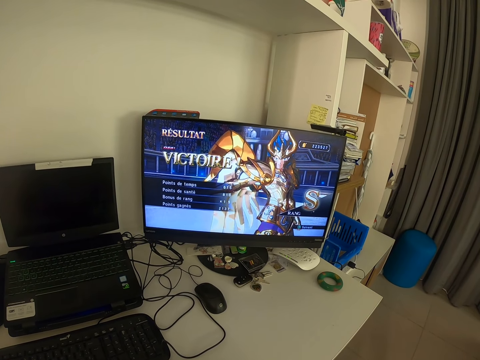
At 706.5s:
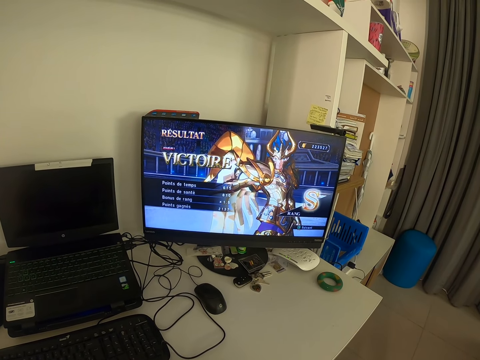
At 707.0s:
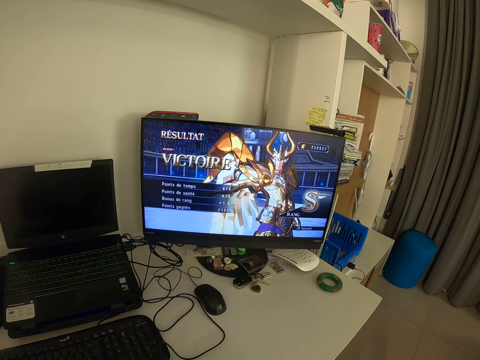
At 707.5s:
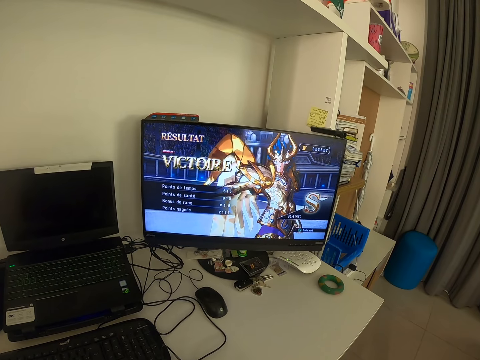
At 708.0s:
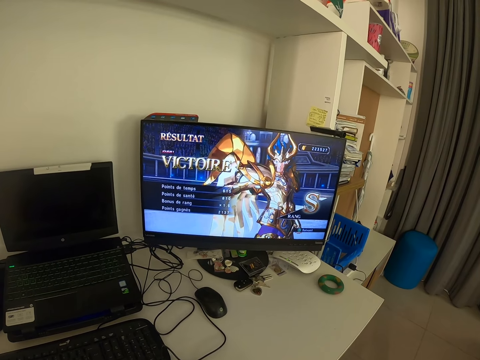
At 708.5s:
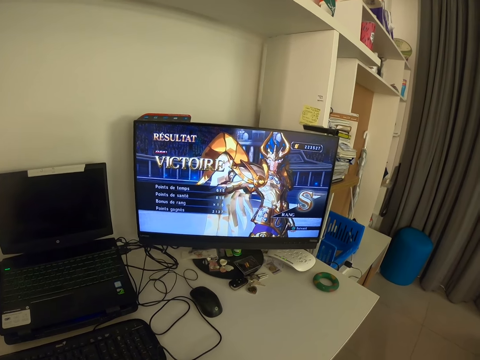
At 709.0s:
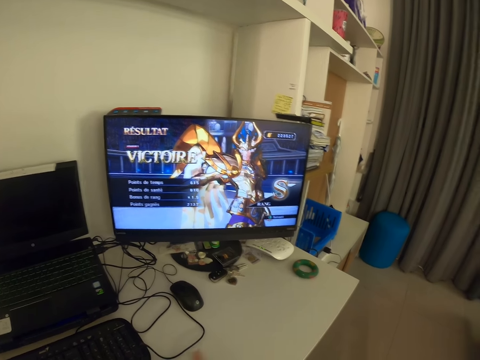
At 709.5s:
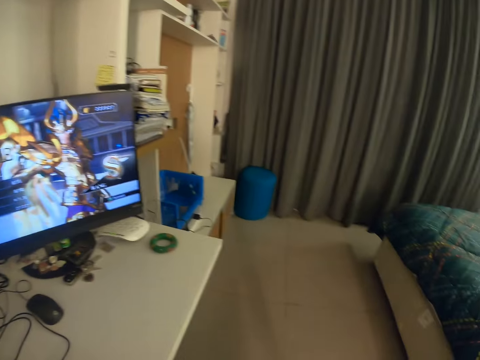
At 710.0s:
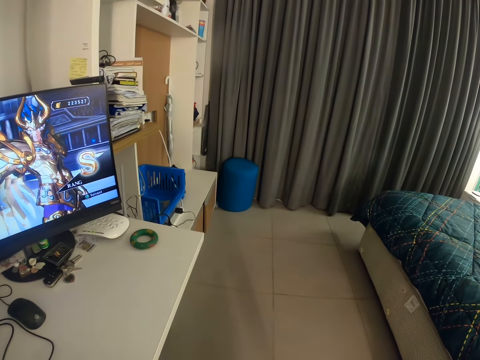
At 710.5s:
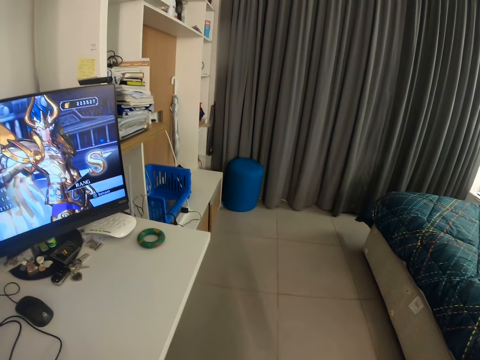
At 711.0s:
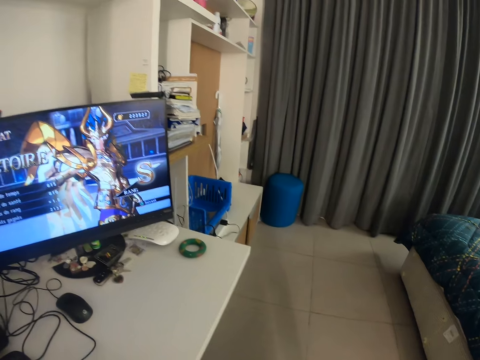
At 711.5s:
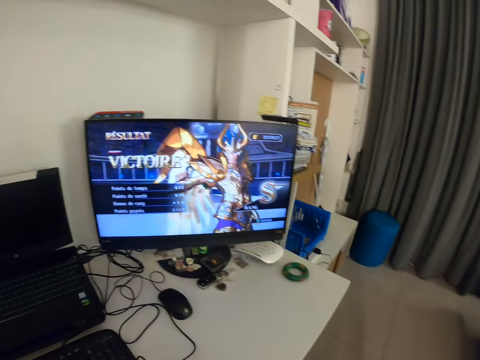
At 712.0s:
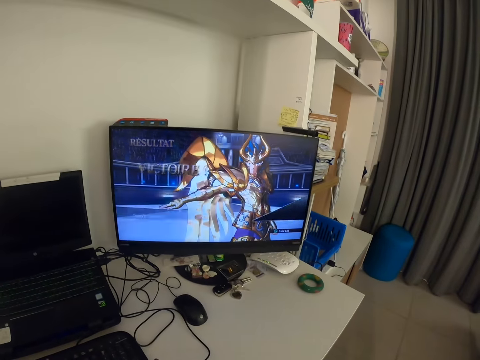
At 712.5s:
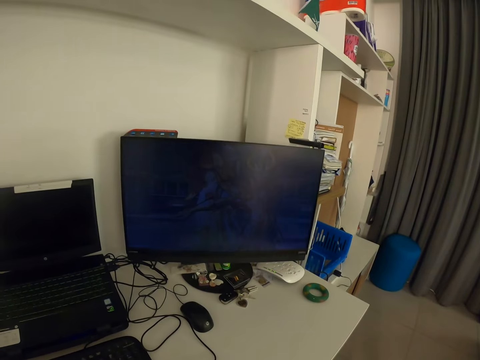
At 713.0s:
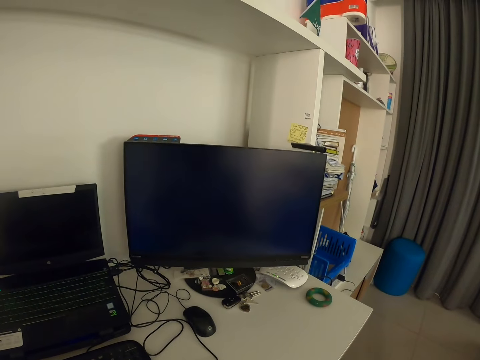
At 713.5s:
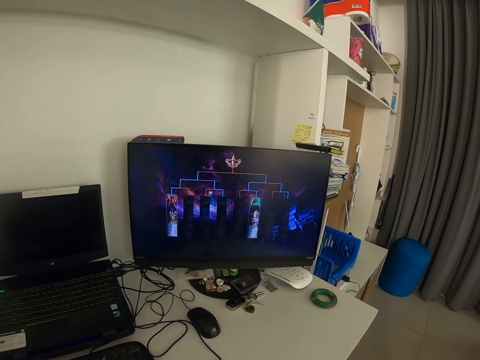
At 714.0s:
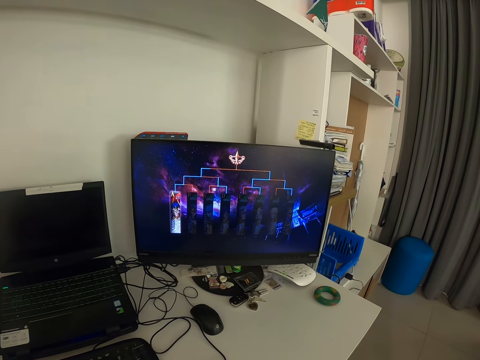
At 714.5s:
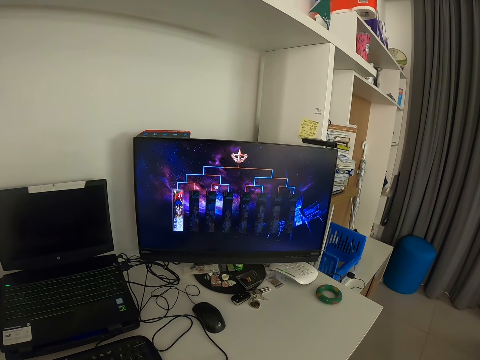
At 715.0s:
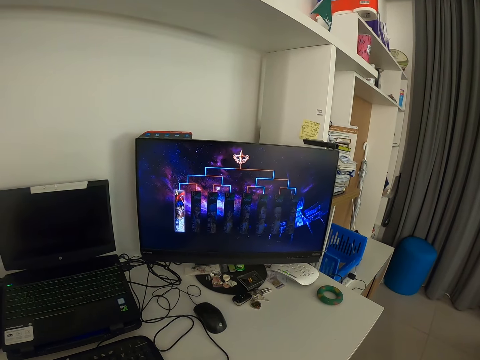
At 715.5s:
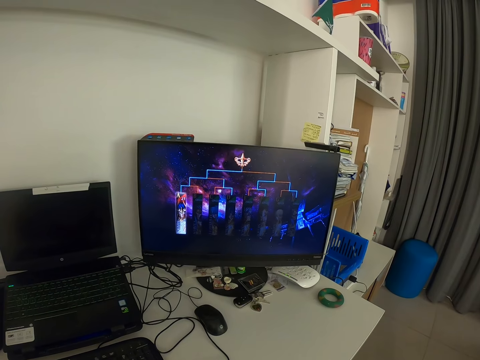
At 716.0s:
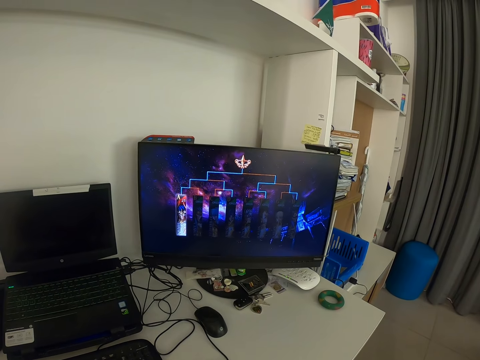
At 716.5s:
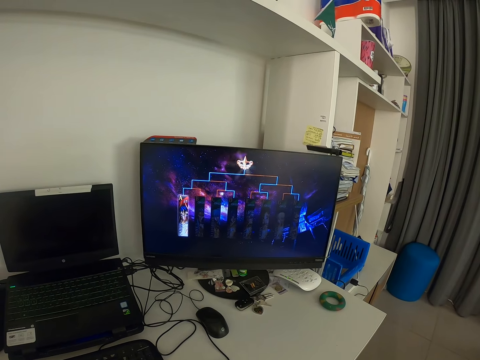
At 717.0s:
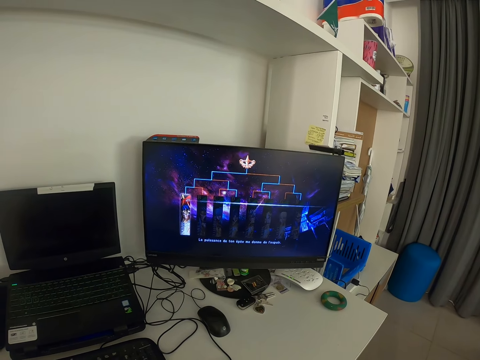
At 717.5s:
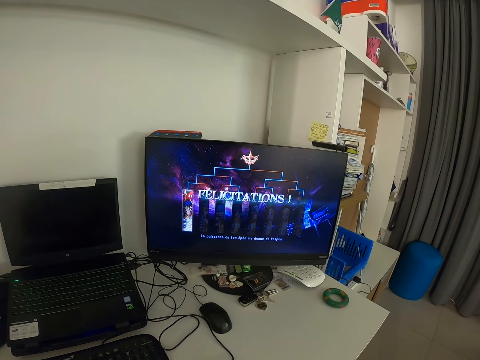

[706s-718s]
The camera wearer turns to his right. He takes his gaze away from the desktop monitor. He turns to his left. He returns his gaze to the desktop monitor.

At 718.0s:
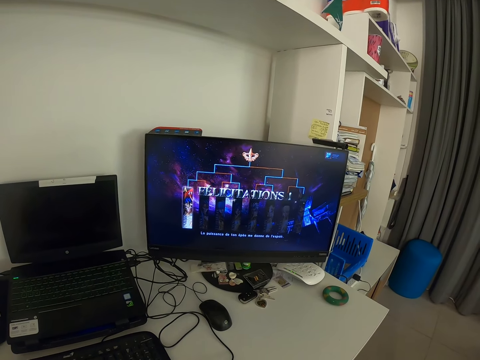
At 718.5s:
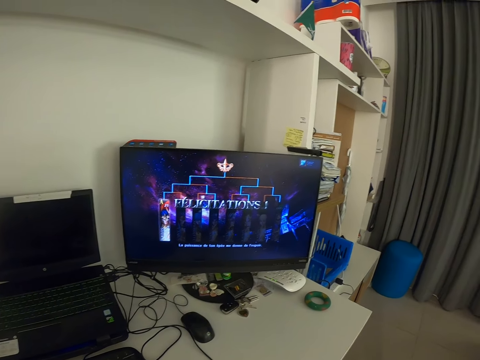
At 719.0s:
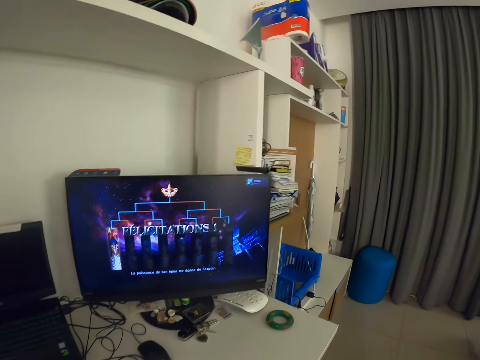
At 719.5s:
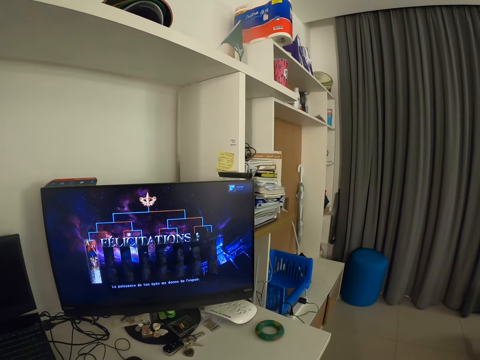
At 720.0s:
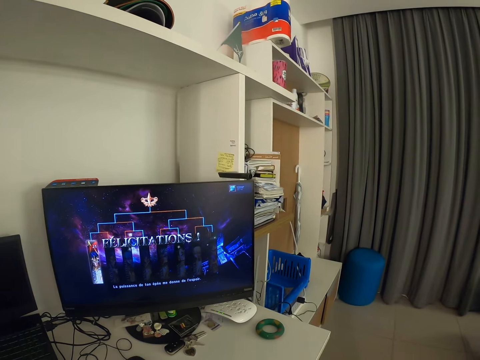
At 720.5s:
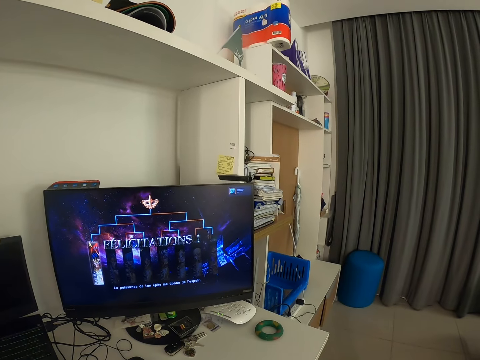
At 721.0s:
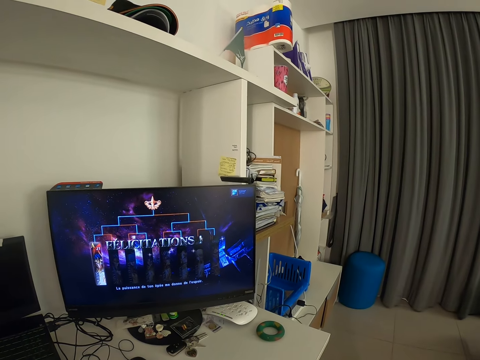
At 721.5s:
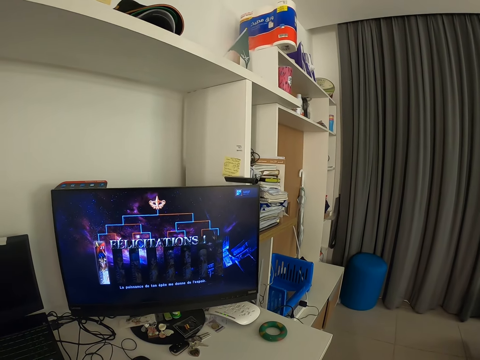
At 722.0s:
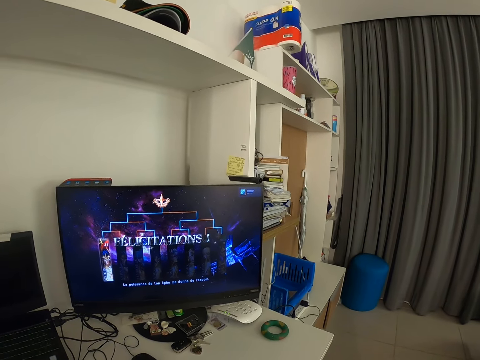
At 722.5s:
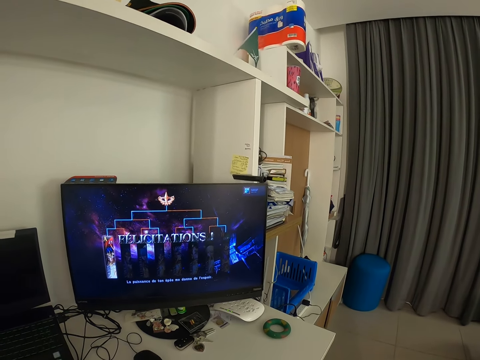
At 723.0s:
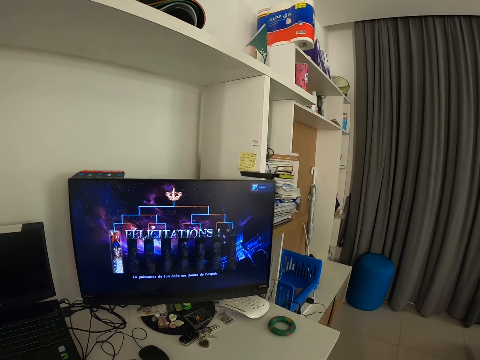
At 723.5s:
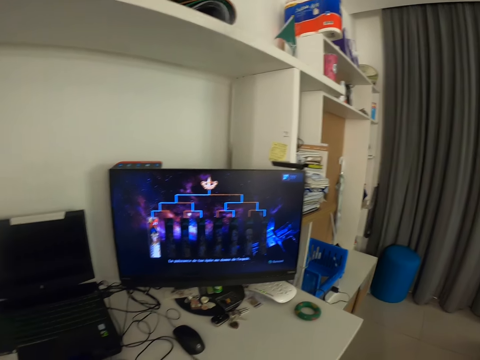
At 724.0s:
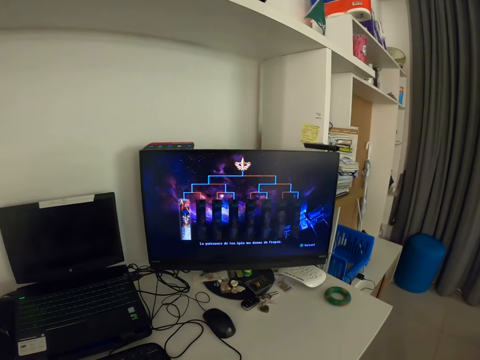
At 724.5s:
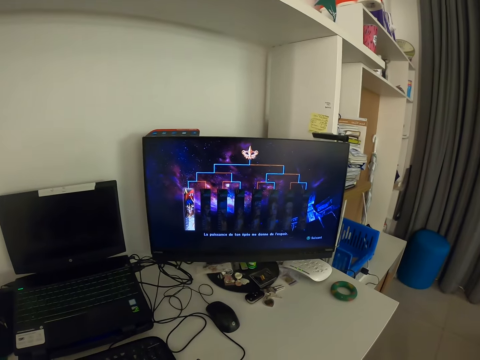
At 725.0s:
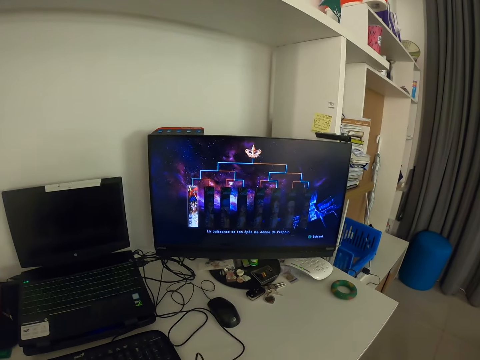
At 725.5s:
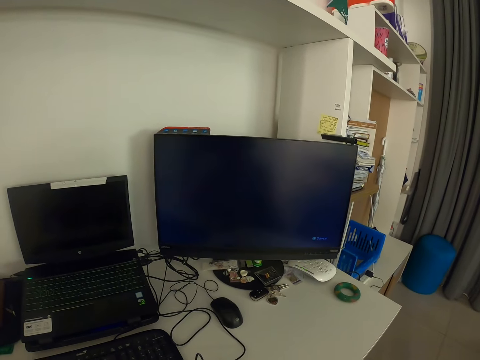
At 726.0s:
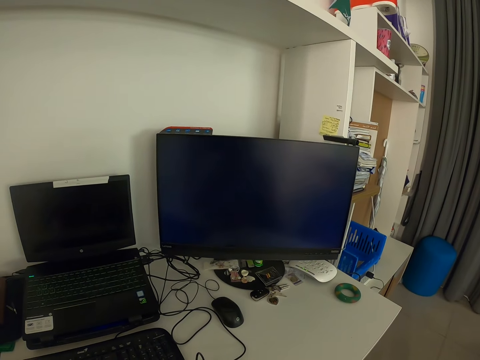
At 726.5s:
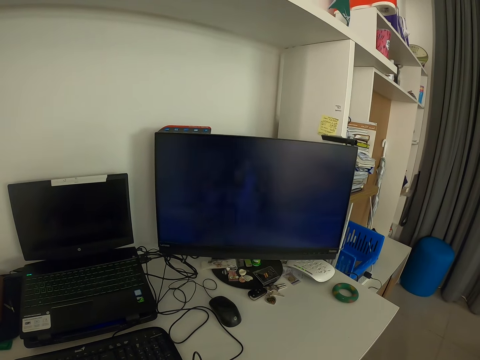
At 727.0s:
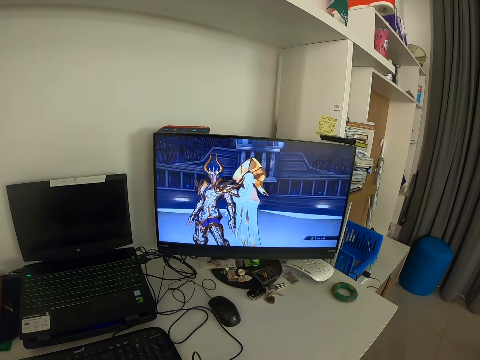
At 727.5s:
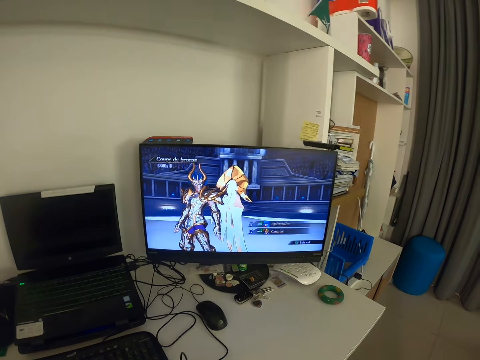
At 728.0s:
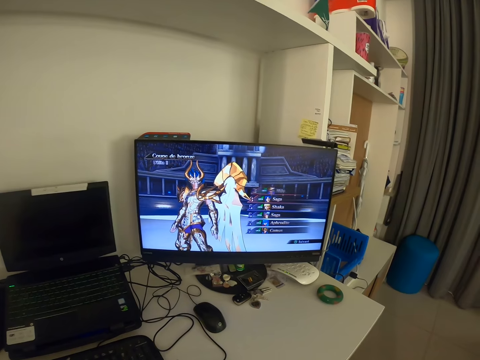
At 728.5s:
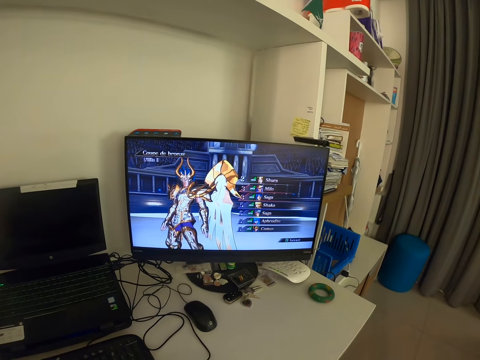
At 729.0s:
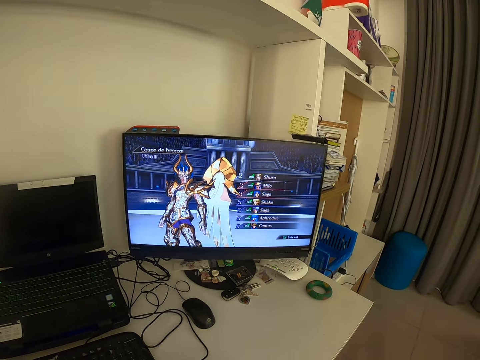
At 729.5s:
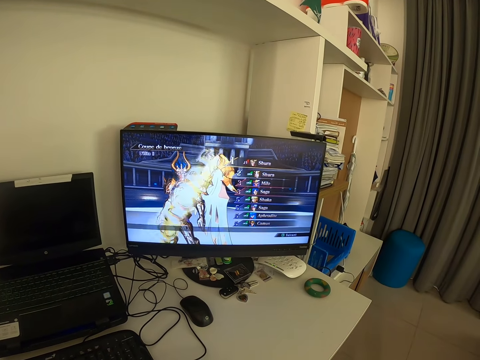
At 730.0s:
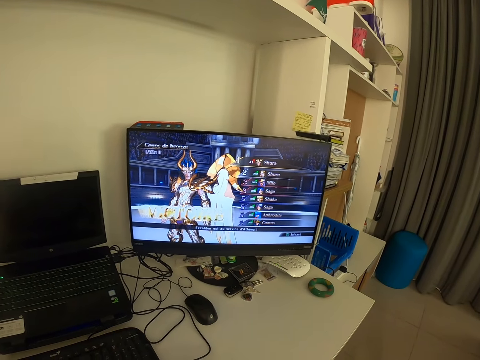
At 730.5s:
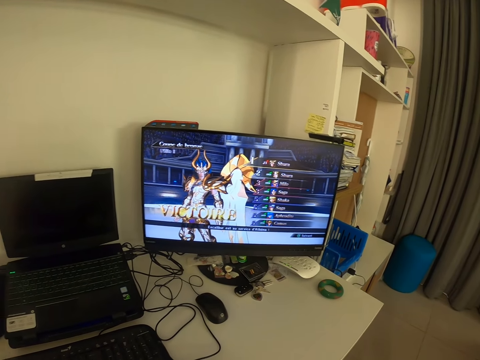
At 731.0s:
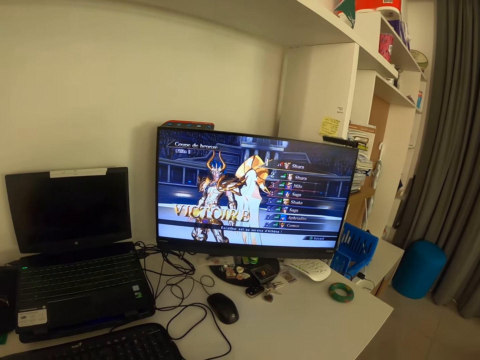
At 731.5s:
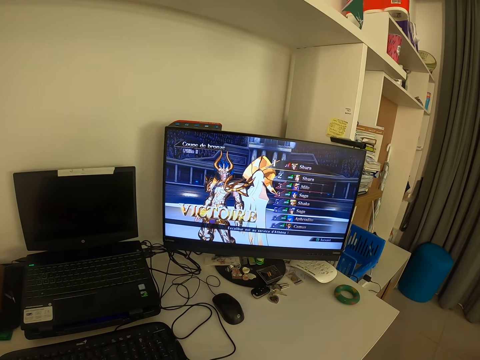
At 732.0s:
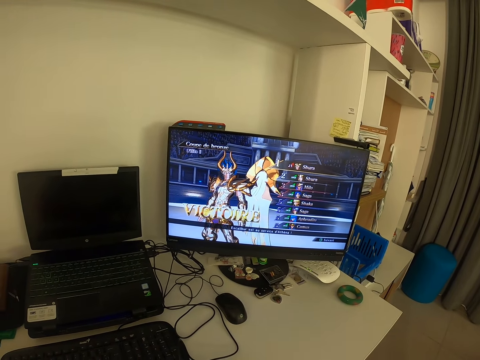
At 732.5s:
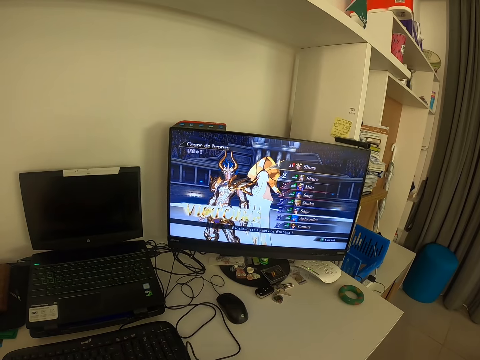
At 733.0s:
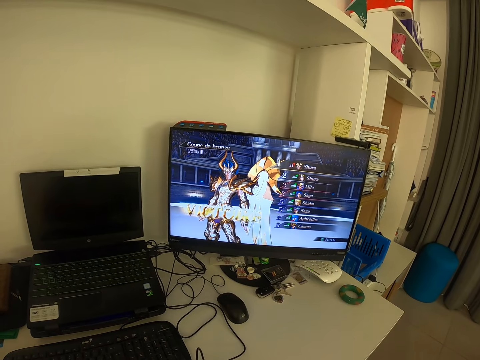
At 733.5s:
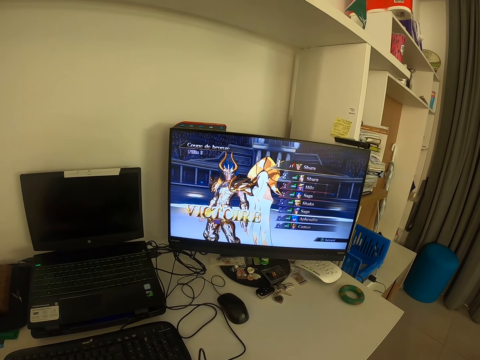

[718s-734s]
The camera wearer moves closer towards the desktop monitor. He moves away from the desktop monitor. He operates the game pad.
